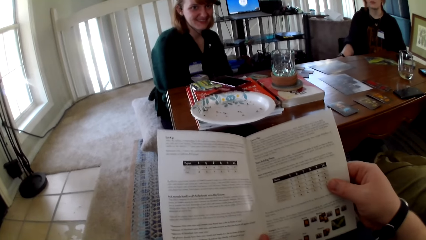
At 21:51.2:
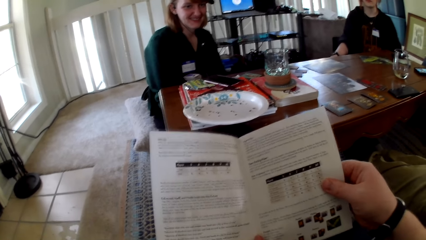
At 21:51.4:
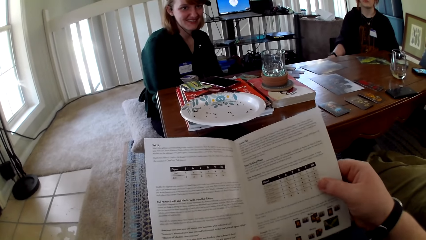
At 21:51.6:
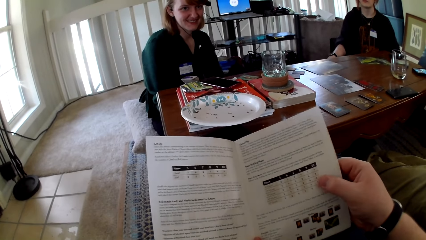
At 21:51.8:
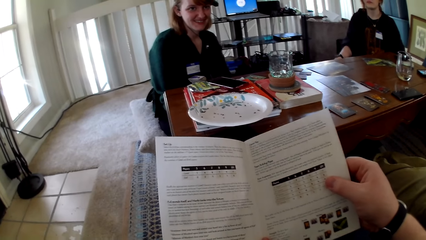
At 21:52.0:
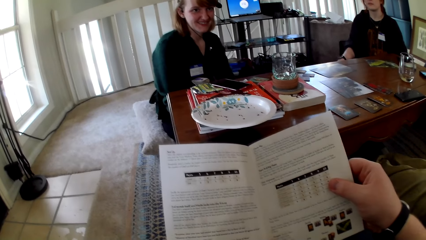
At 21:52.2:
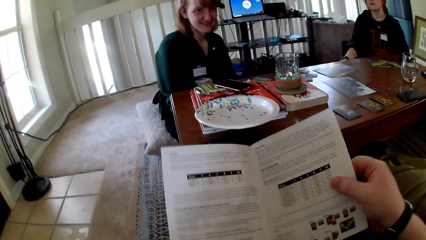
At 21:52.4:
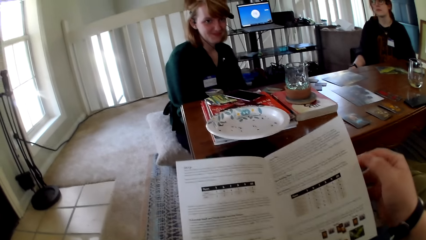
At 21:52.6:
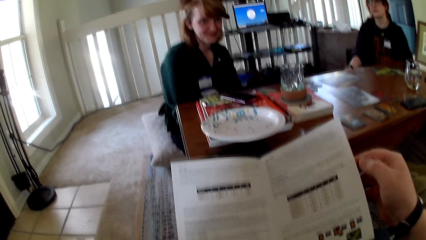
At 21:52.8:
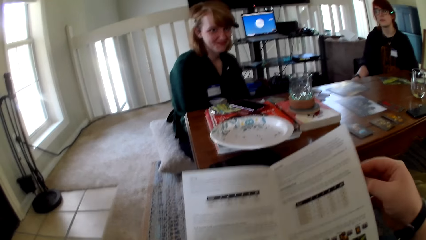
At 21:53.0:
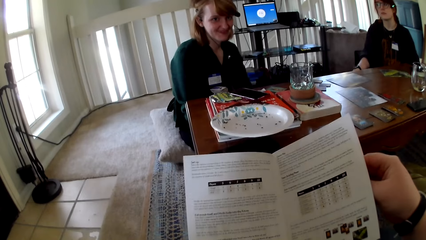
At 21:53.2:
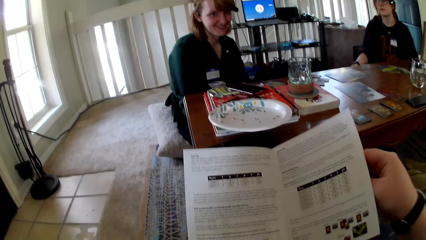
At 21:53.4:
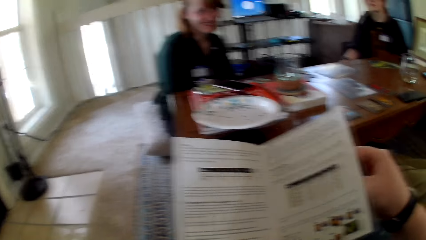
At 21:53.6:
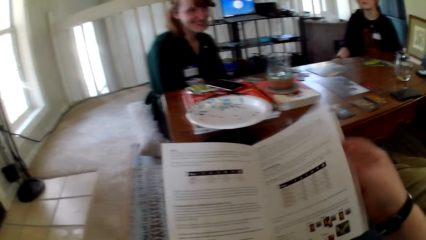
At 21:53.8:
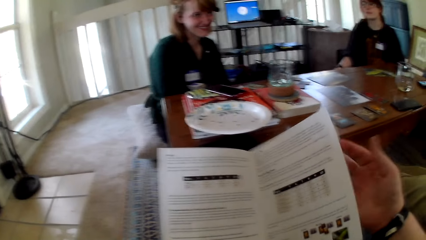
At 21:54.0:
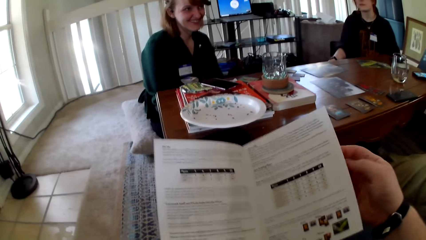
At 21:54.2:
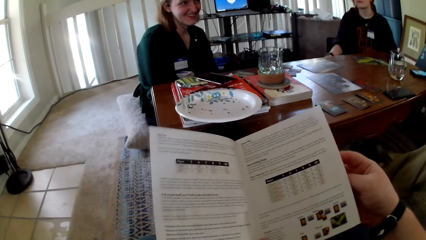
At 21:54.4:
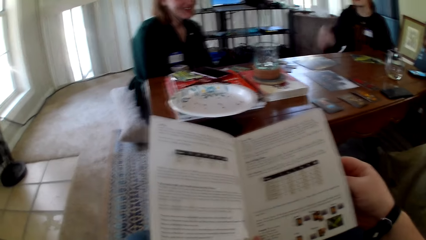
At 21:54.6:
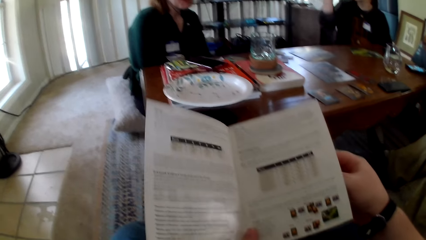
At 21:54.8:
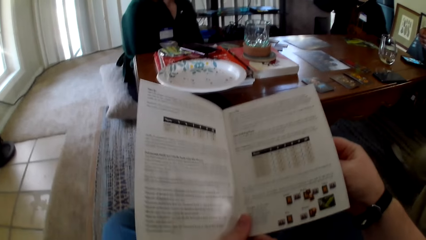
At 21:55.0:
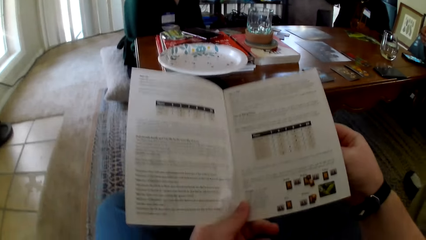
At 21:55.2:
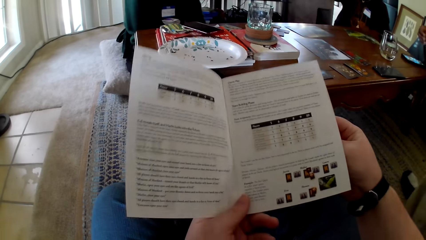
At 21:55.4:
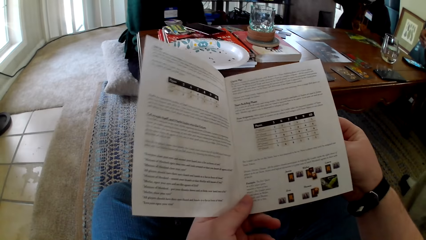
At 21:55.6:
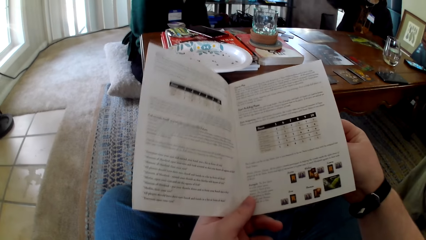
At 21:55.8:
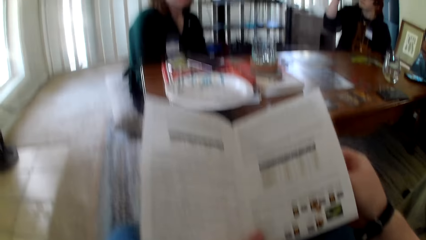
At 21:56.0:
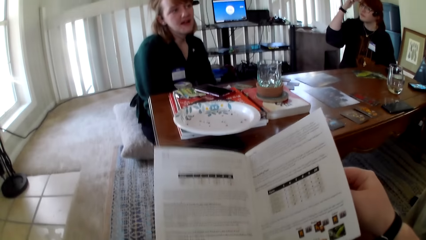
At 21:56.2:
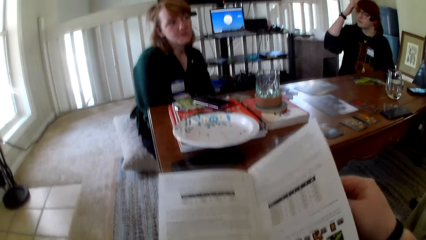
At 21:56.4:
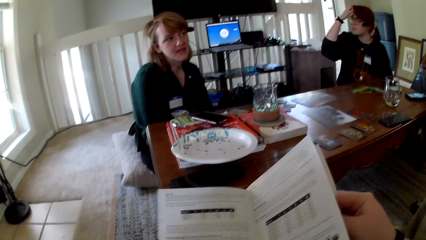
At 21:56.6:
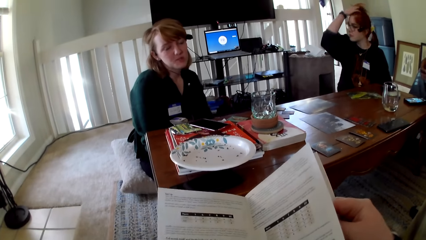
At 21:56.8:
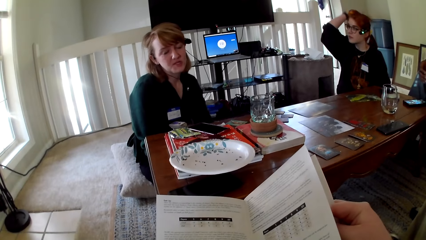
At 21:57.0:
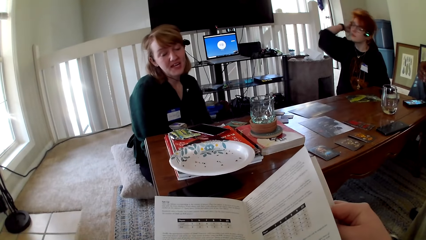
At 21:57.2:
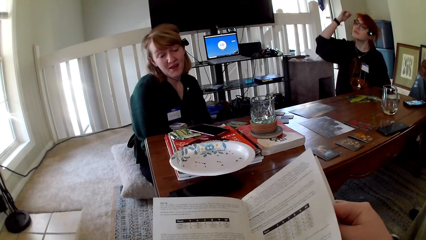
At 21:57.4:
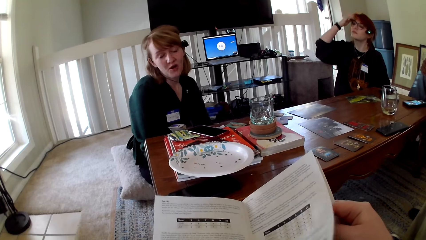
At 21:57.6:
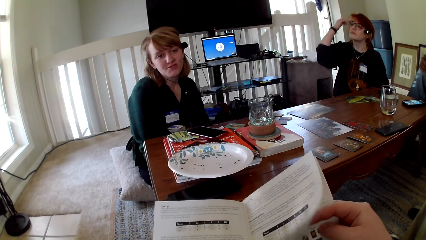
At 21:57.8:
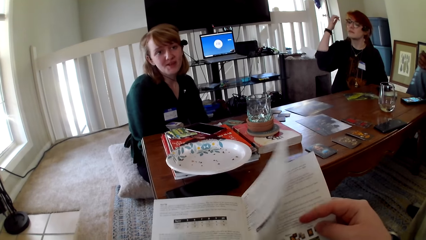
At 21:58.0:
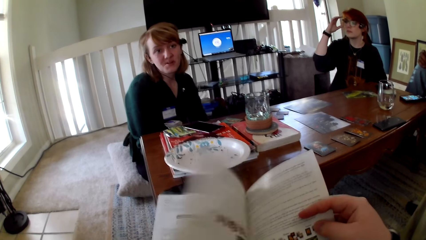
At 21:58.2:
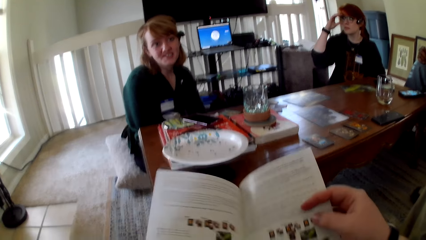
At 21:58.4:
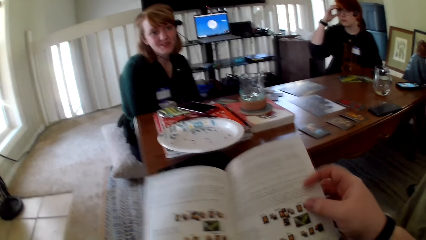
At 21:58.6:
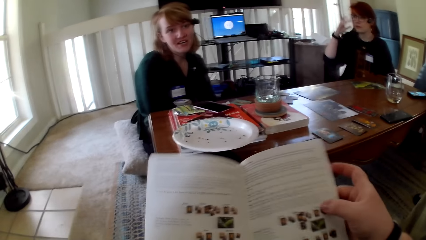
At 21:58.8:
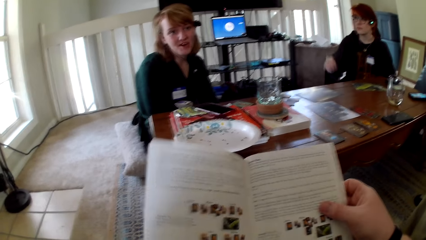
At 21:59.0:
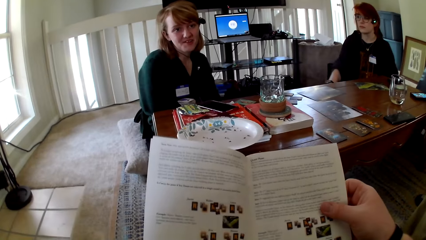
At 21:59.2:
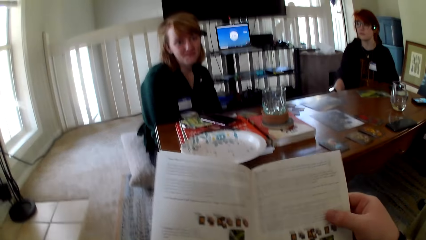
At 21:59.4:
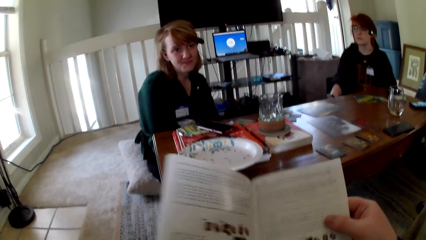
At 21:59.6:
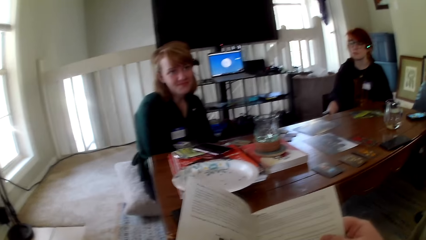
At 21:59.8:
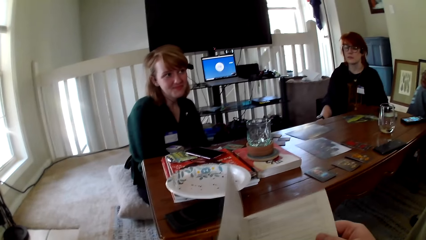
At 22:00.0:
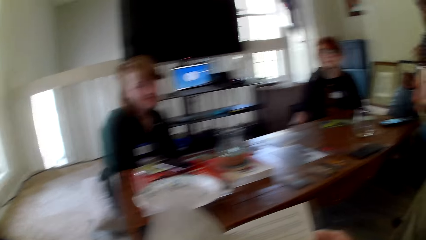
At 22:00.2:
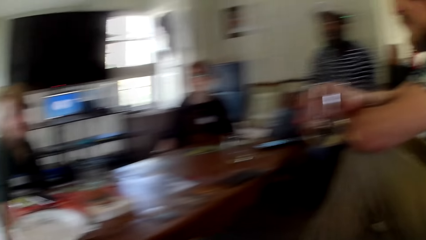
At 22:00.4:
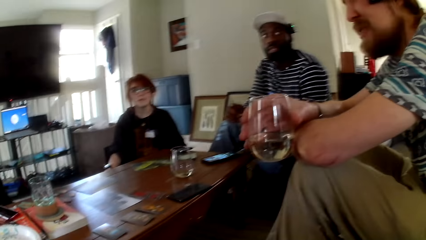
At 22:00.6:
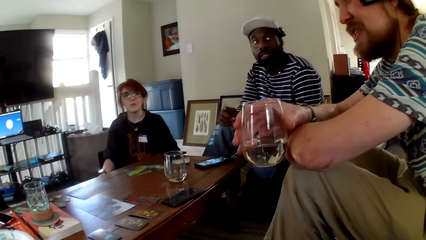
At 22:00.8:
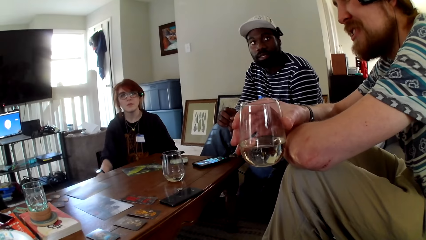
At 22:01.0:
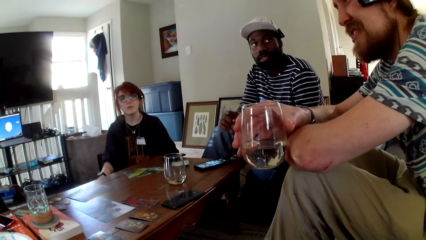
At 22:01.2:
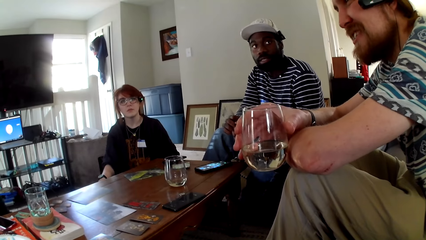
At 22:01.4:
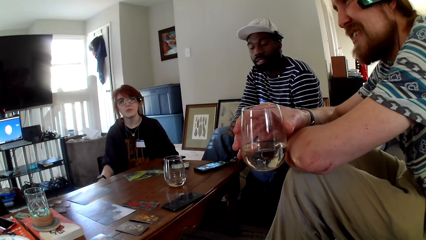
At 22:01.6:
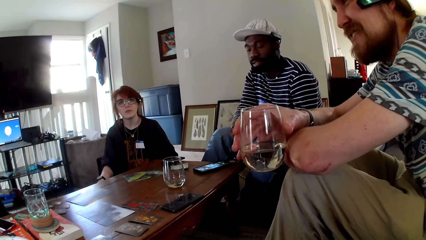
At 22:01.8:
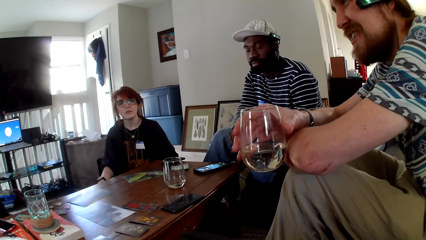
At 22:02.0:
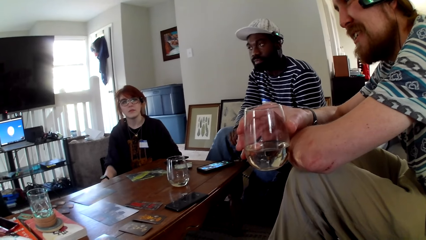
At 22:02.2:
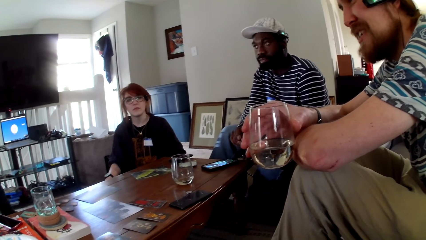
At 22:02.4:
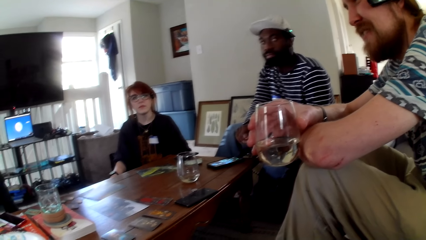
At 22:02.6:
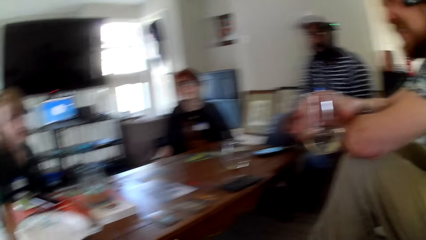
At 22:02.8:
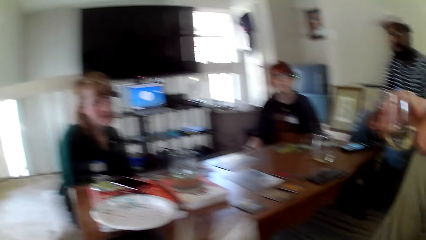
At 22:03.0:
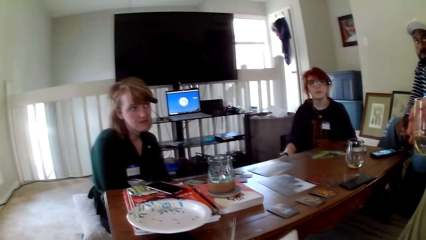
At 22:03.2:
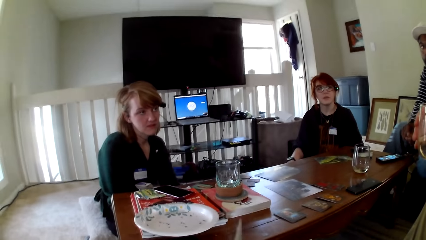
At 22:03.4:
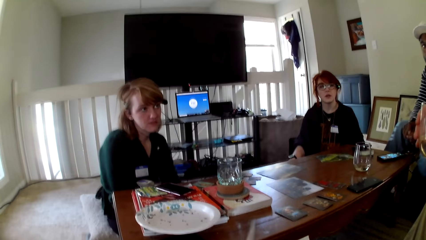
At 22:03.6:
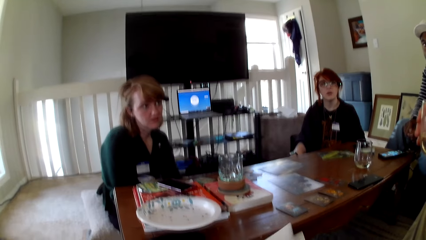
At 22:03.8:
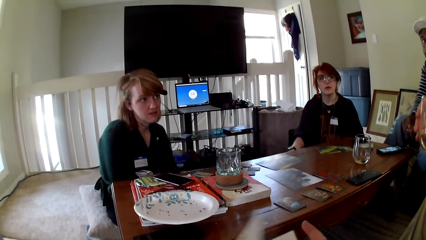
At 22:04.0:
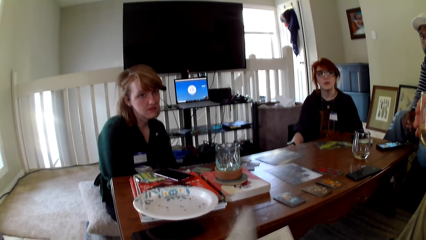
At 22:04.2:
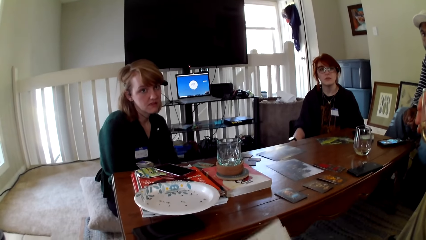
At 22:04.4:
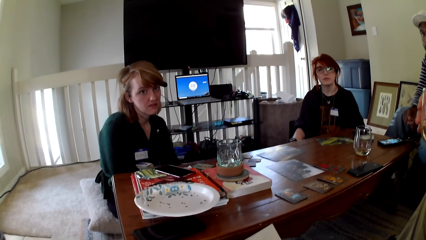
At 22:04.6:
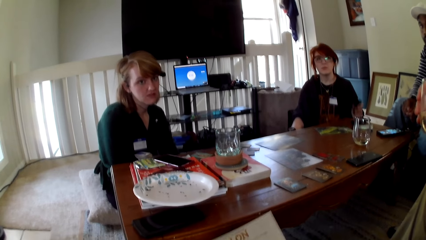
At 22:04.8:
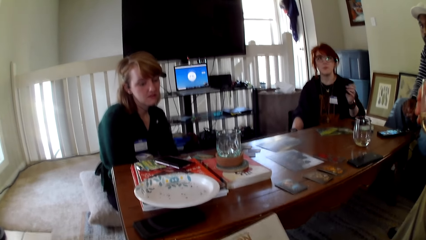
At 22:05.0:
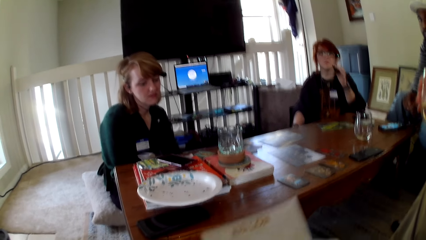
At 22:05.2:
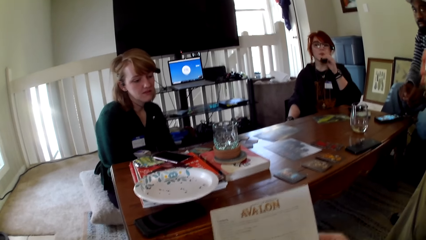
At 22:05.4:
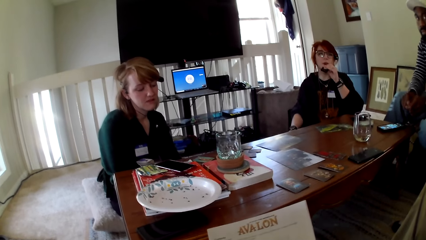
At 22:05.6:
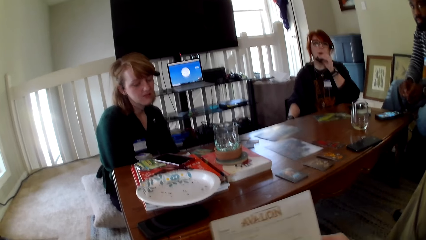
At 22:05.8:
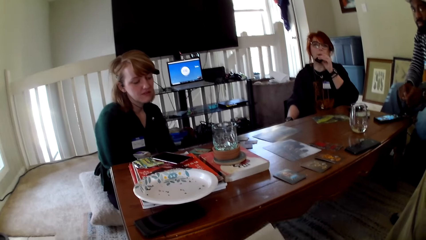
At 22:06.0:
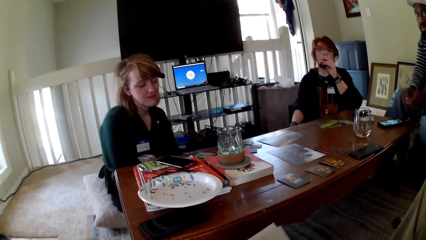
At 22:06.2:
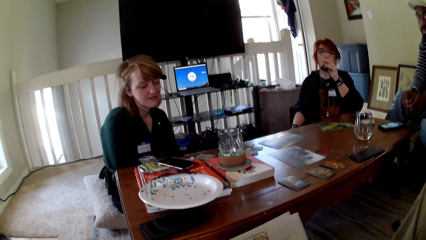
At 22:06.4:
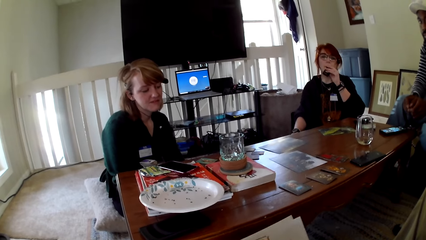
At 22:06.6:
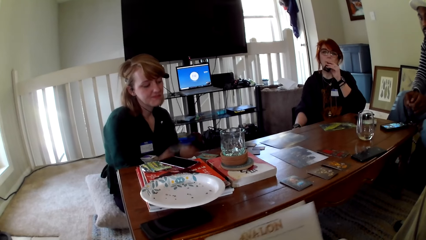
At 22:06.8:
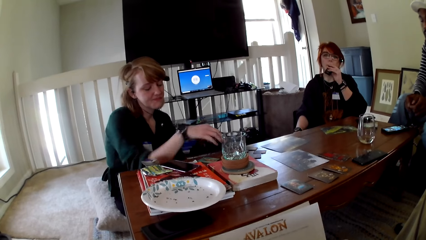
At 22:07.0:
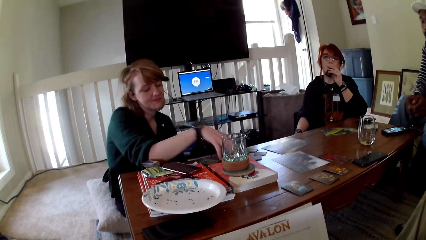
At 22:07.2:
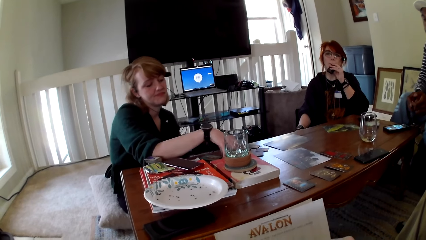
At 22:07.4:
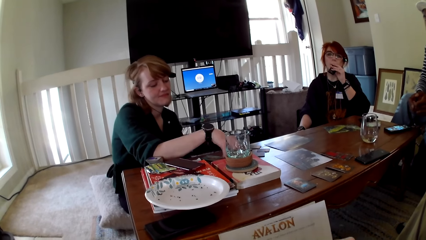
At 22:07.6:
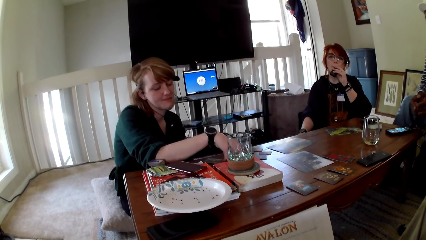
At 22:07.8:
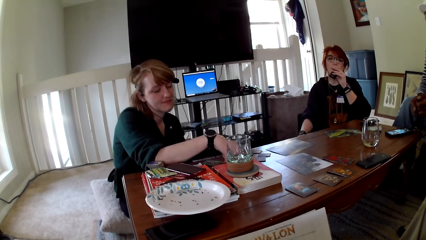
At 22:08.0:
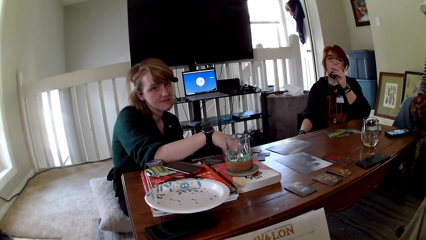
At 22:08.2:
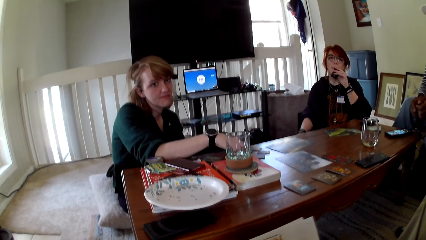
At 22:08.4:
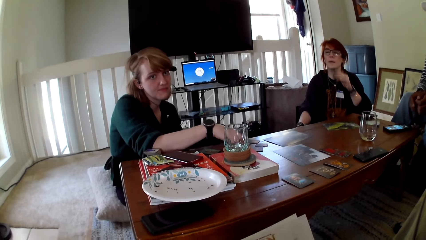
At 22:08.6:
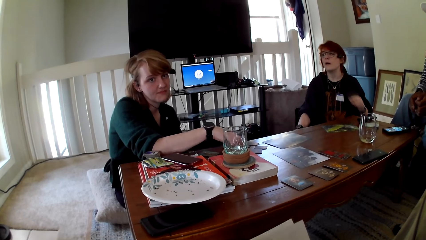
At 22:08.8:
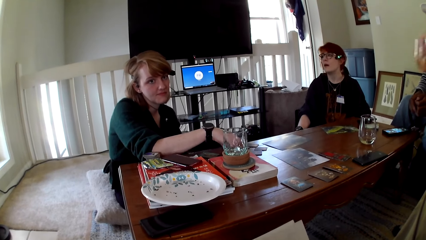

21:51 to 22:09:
A person raises a hand up. A woman pulls her hair. The woman pulls her hand off the hair. The camera wearer opens the pamphlets. They read the pamphlet. They touch a book. A man holds a glass. Another person touches the glass. The camera wearer touches the book. The woman smokes a vape.
